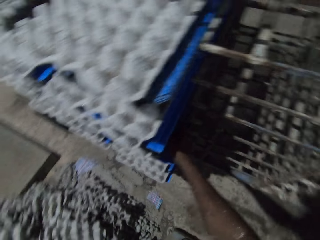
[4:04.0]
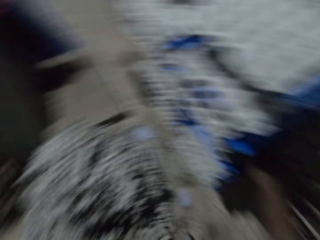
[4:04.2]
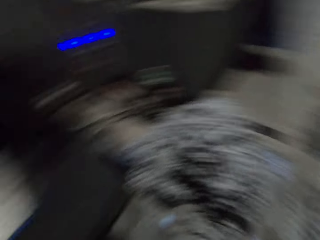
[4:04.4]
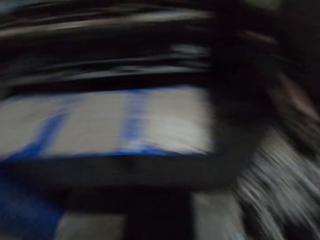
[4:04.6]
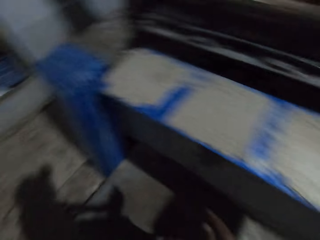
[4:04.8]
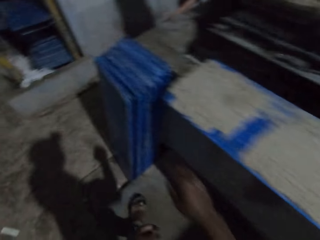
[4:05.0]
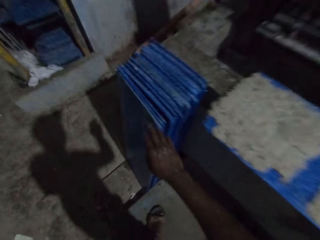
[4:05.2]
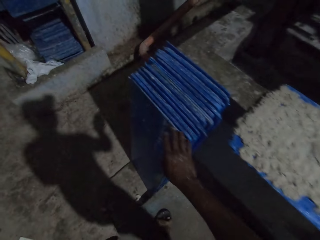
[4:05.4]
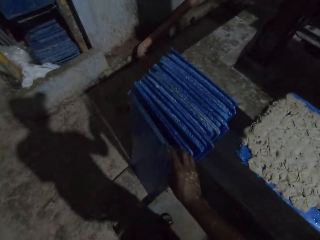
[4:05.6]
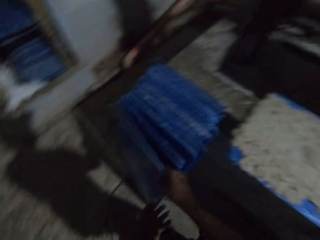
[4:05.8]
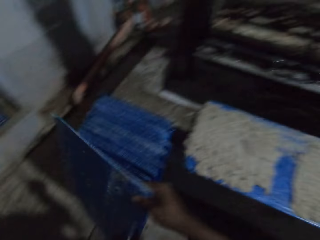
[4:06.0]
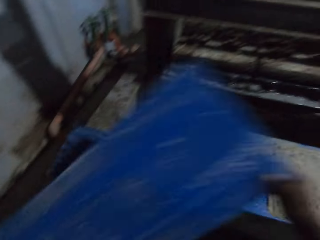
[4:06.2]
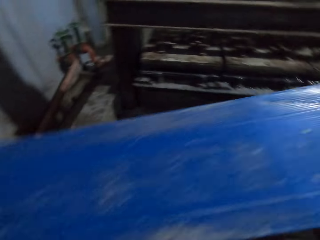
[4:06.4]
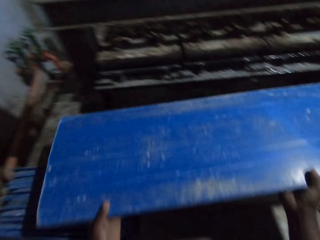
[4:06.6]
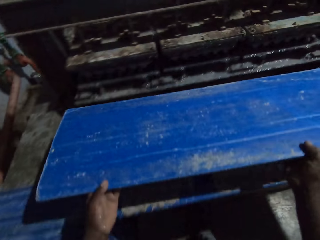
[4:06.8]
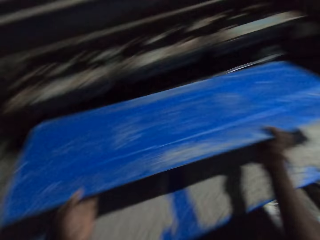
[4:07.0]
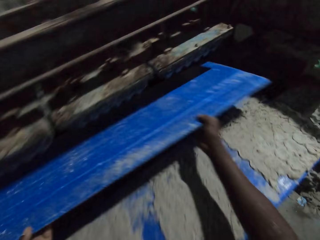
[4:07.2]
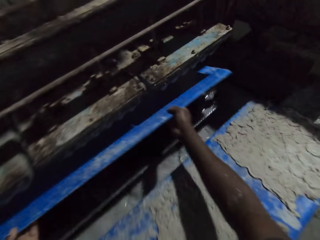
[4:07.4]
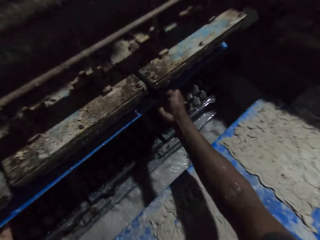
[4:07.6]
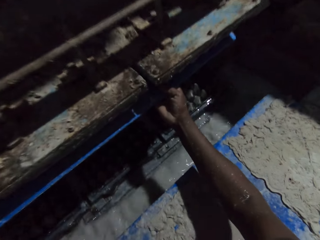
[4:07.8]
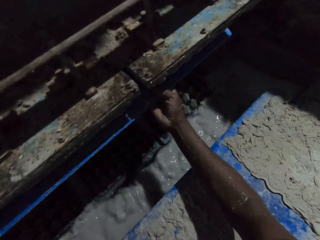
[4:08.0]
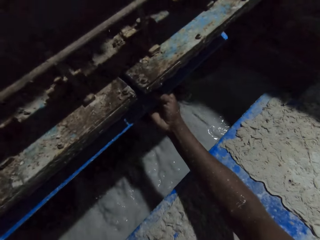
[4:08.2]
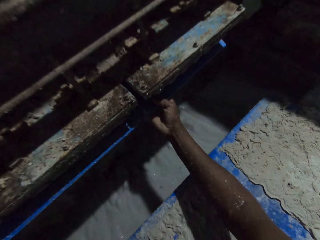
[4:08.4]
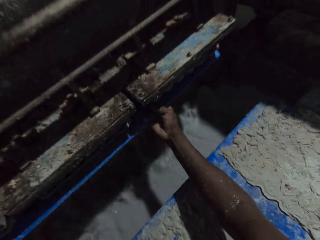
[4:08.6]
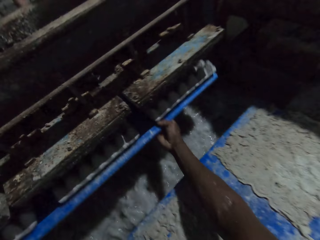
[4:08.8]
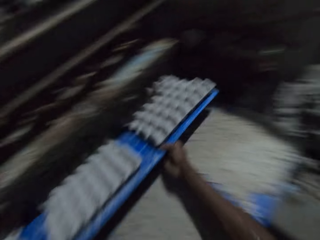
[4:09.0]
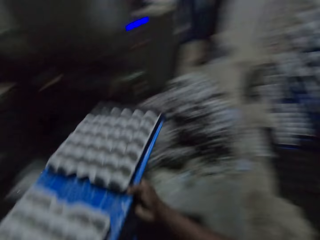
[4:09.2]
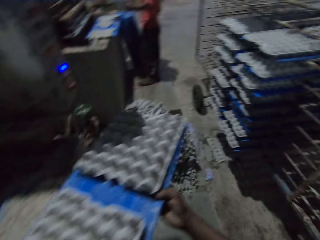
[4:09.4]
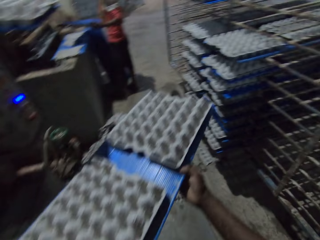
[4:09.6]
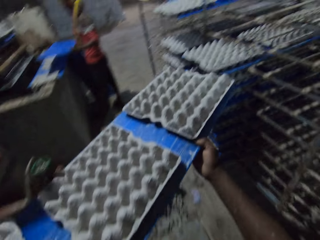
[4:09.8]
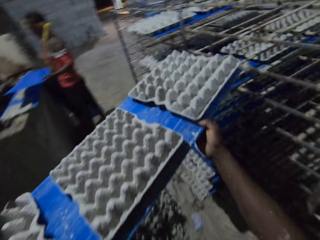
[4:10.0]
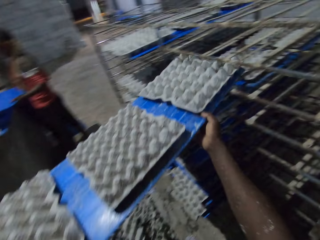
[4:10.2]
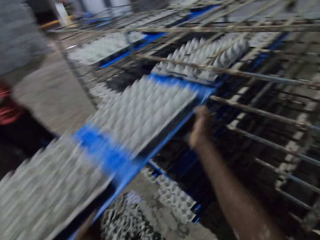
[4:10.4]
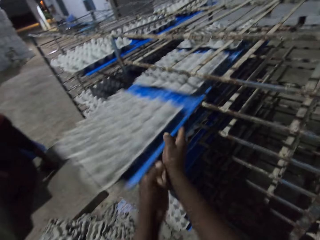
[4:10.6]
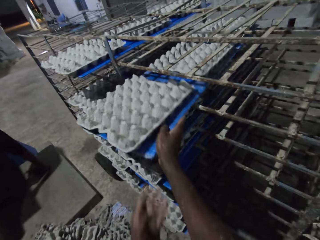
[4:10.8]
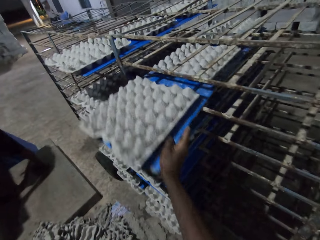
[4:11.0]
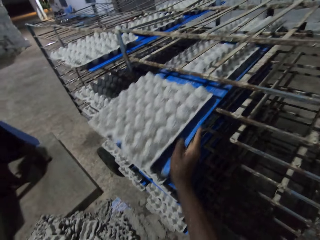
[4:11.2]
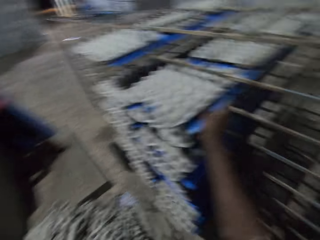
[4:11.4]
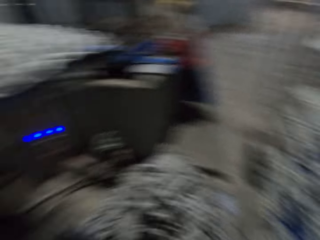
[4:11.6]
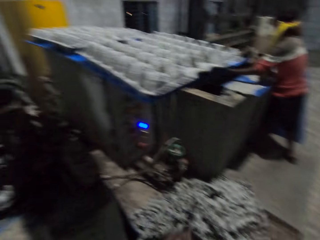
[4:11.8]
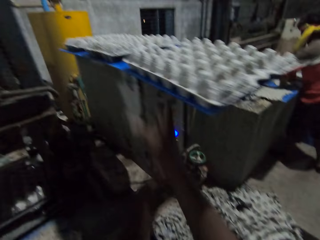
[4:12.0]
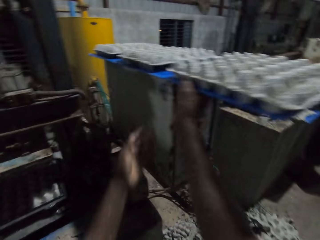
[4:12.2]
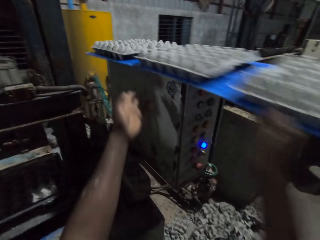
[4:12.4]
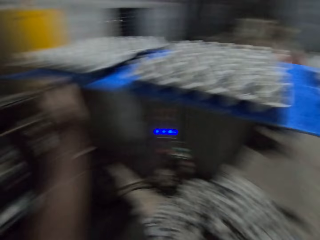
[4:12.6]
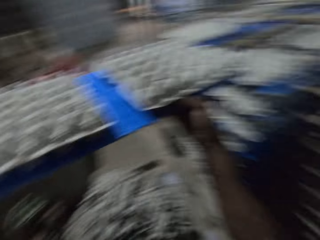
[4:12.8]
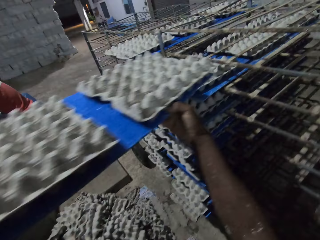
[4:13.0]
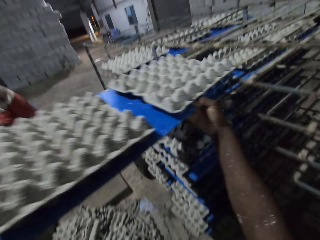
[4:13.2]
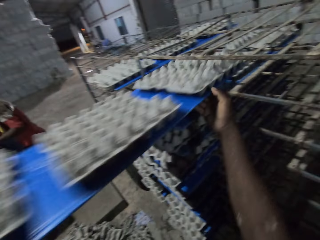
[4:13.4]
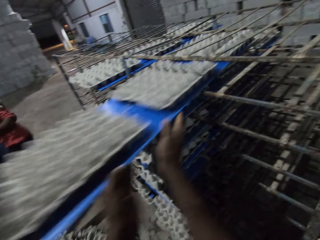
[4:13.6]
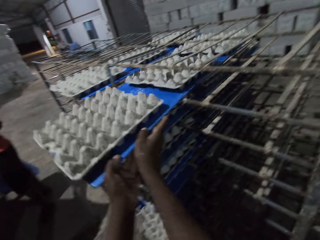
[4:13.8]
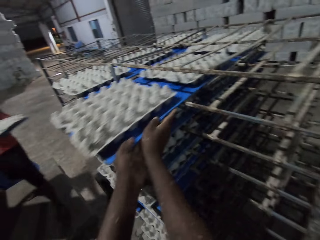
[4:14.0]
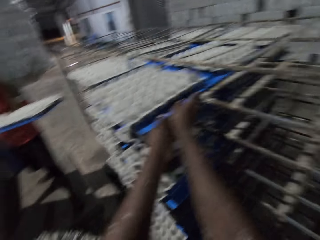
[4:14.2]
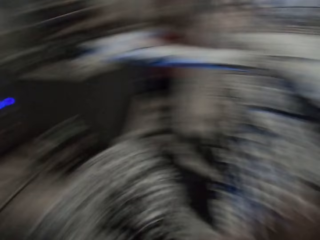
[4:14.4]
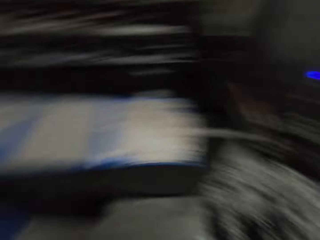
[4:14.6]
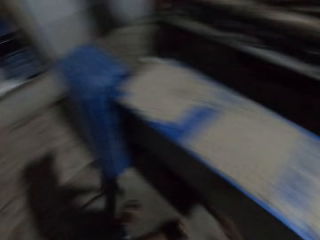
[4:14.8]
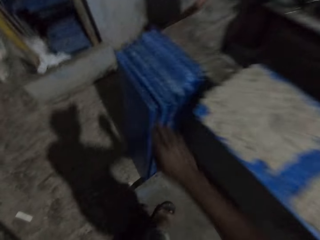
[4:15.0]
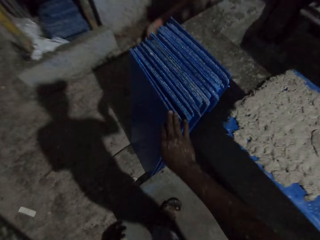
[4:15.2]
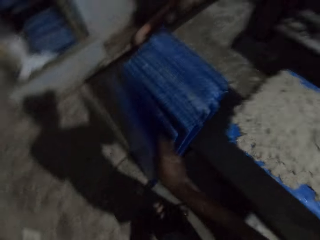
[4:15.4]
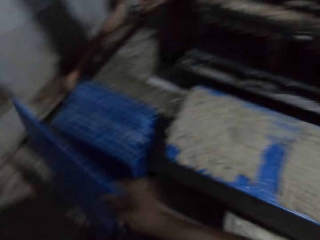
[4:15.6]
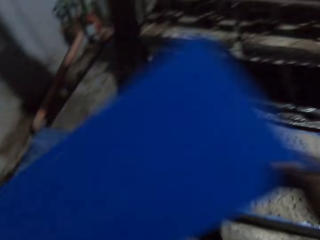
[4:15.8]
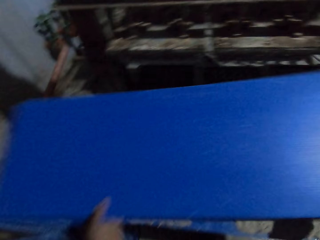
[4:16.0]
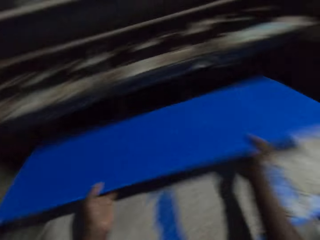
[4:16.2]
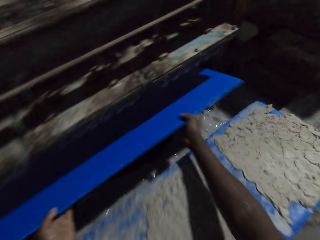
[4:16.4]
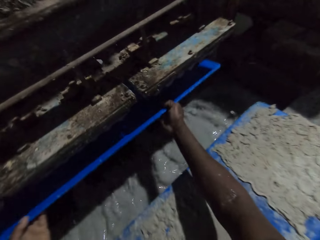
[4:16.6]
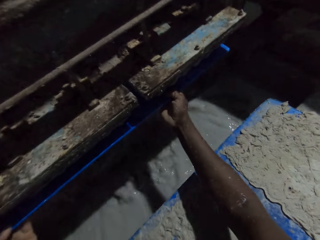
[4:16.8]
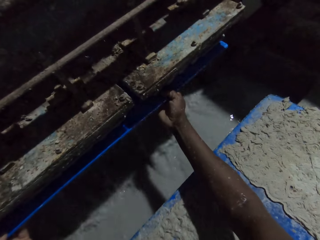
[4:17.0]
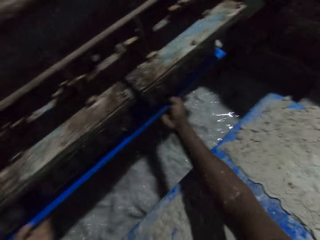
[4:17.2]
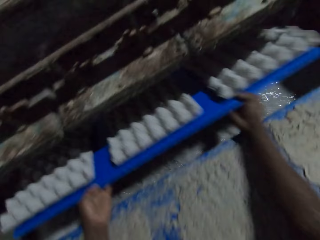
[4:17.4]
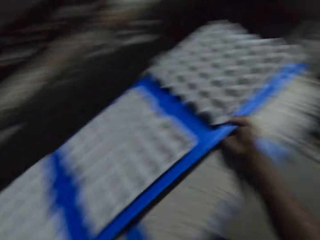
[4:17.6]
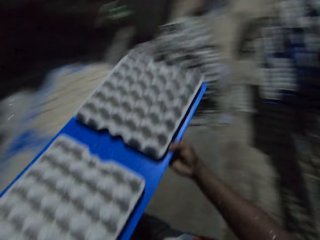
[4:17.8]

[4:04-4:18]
The camera wearer adjusts a polypropylene plastic of egg cartons on the rack with his right hand. He walks away from the rack. He picks a polypropylene plastic or plastic board from the ground with his right hand. He puts the plastic board in the machine. He collects some egg cartons from the egg carton making machine with the polypropylene plastic in his hands. He puts the plastic board in the machine again. He walks away from the machine. A man collects some egg cartons from the egg carton making machine with the polypropylene plastic in his hands. The camera wearer drops the polypropylene plastic of egg cartons on the rack with his hands. He walks away from the rack. He picks the polypropylene plastic of egg cartons from the controller on the egg carton making machine with his right hand. He holds the polypropylene plastic of egg cartons with his hands. He drops the polypropylene plastic of egg cartons on the rack with his hands. Another man drops the polypropylene plastic of egg cartons on the rack with his hands. The first man drops the polypropylene plastic of egg cartons on the rack with his hands. The camera wearer walks away from the rack. He picks the polypropylene plastic from the ground with his right hand. He puts the plastic board in the machine. He collects some egg cartons from the egg carton making machine with the polypropylene plastic in his hands.

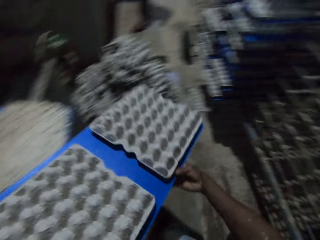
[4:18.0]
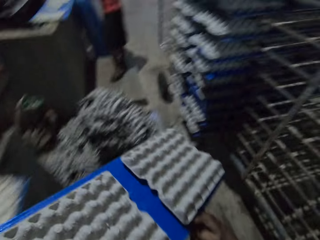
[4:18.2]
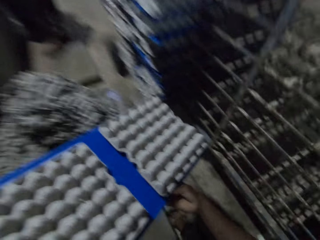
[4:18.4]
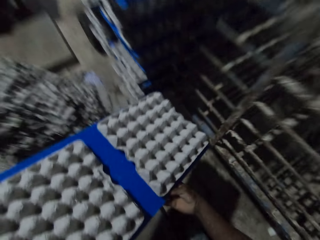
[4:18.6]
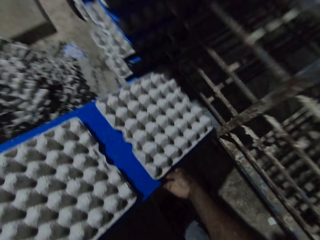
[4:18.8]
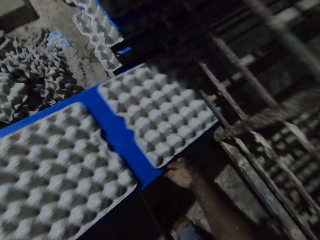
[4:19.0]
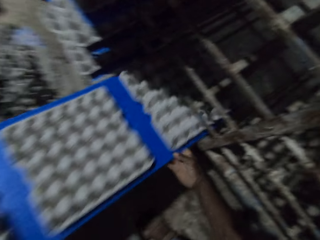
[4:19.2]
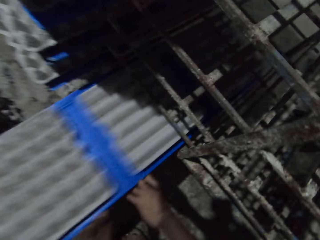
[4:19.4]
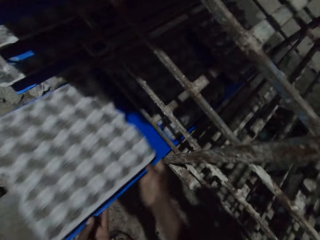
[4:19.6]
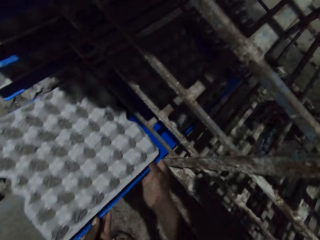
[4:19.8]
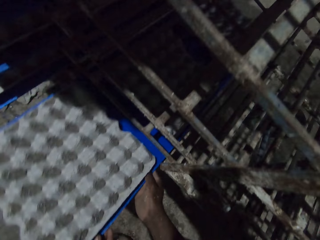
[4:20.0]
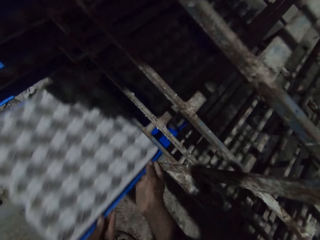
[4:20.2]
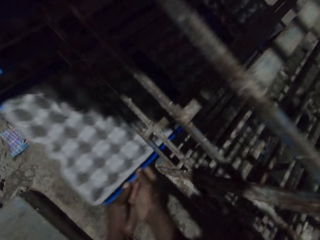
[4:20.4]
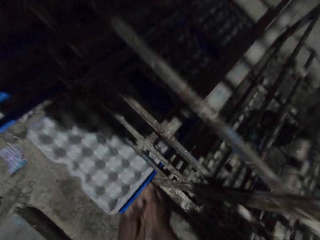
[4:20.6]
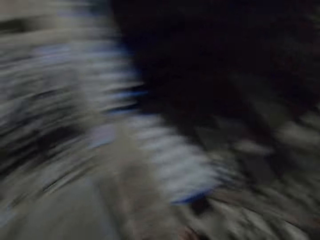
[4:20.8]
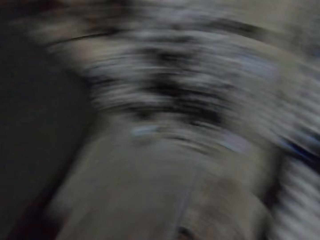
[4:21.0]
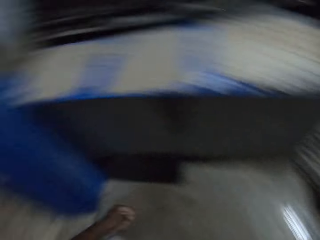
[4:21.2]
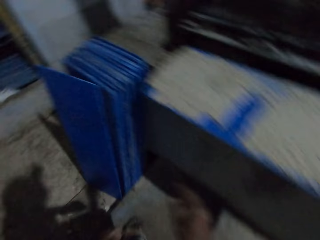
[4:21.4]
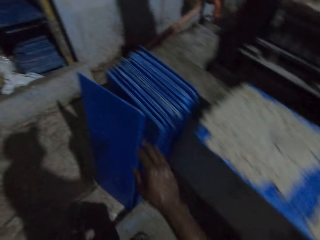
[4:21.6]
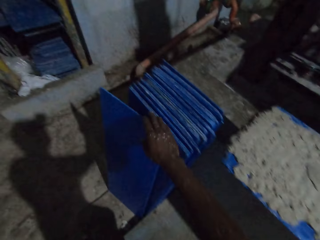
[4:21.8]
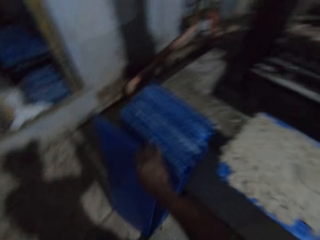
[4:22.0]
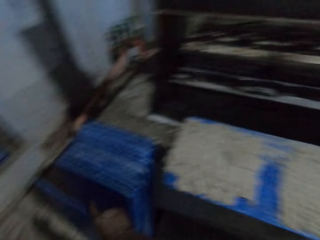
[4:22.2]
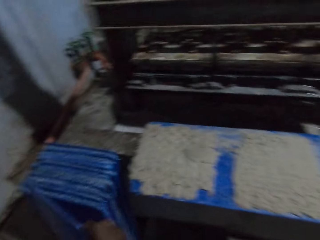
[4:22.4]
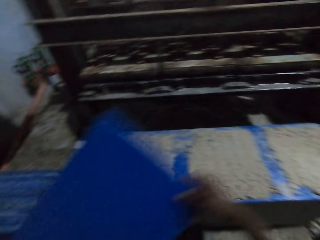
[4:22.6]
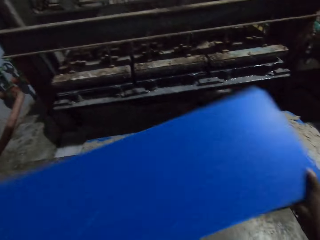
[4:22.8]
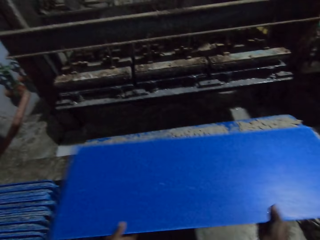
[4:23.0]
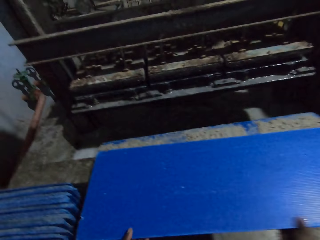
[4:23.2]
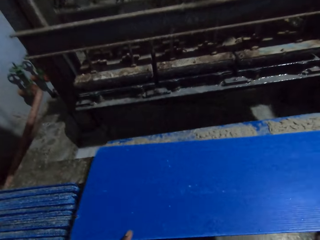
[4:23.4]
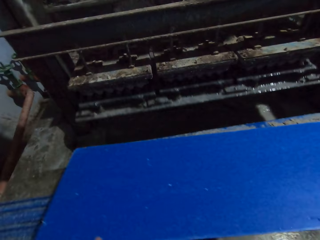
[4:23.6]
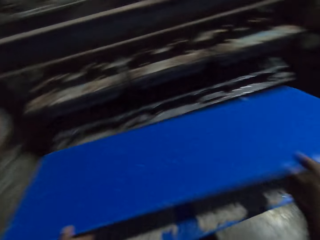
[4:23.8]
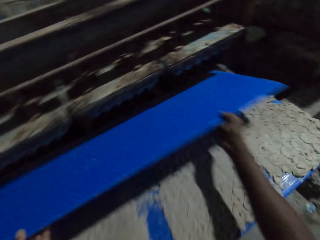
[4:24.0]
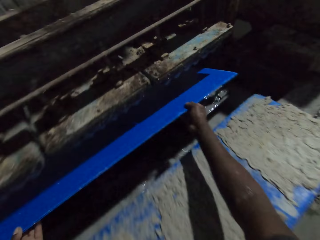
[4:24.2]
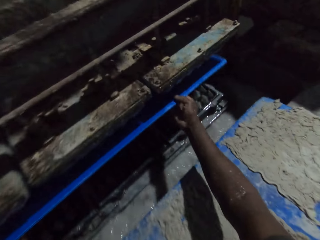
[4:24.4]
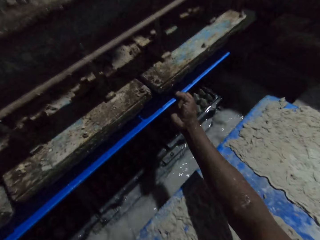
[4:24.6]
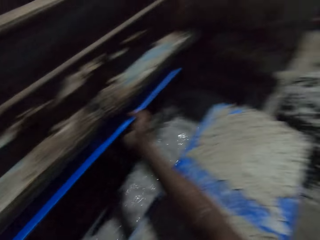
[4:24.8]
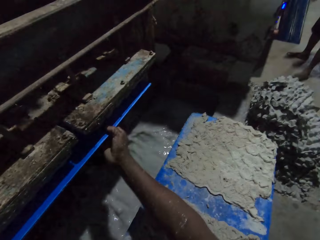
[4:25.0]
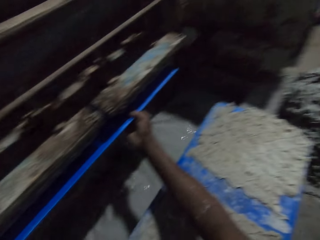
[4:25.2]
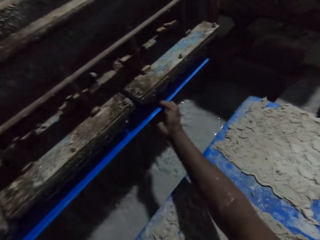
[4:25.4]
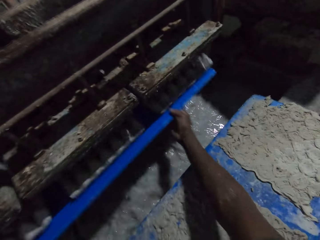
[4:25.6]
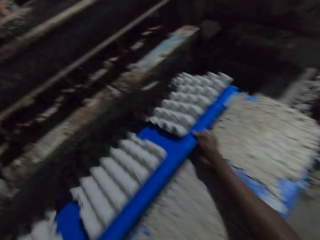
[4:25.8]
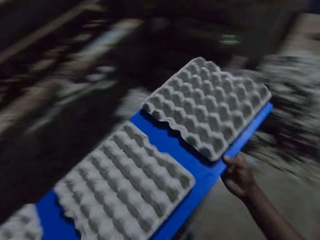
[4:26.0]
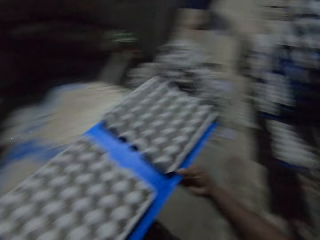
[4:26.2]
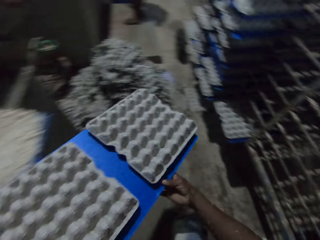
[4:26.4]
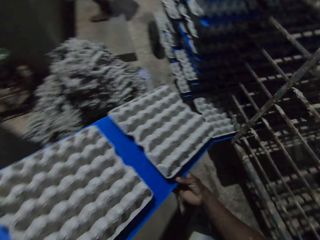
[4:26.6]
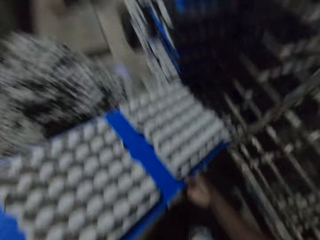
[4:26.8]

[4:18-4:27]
The camera wearer pulls the plastic board off the machine. He drops the polypropylene plastic of egg cartons on the rack with his hands. He walks away from the rack. He picks a polypropylene plastic or plastic board from the ground with his right hand. He drops the polypropylene plastic of egg cartons on the polypropylene plastic of egg cartons on the egg carton making machine with his hands. He picks the polypropylene plastic of egg cartons from the polypropylene plastic of egg cartons on the egg carton making machine with his hands. He puts the plastic board in the machine. He collects some egg cartons from the egg carton making machine with the polypropylene plastic in his hands. He pulls the plastic board off the machine and walks away from the machine.
